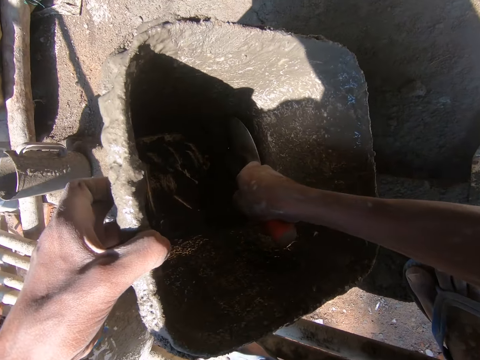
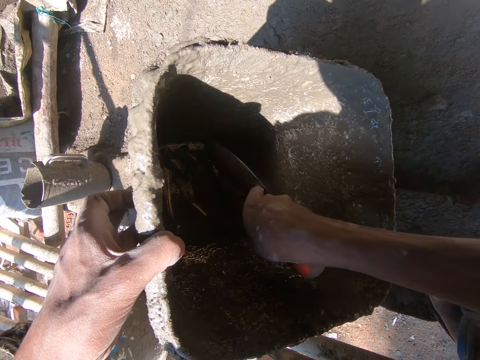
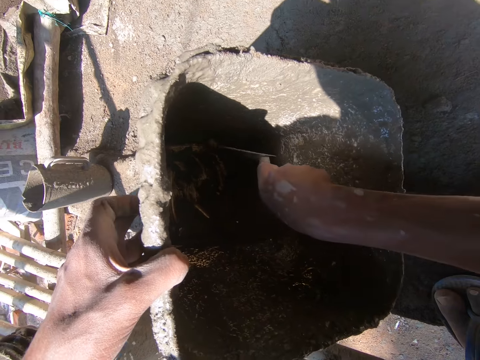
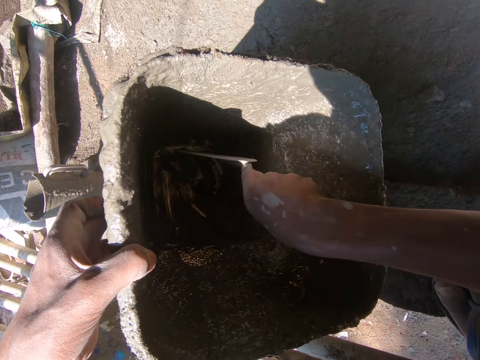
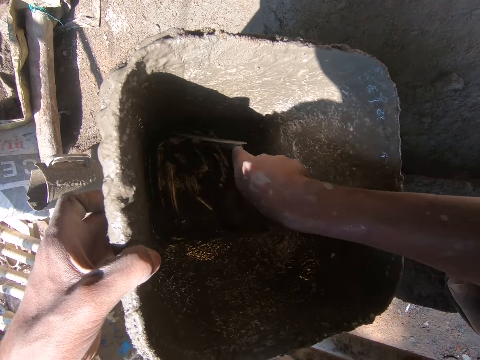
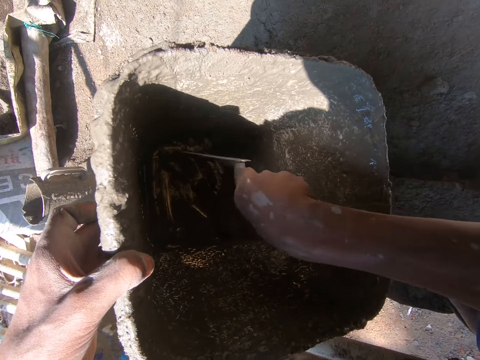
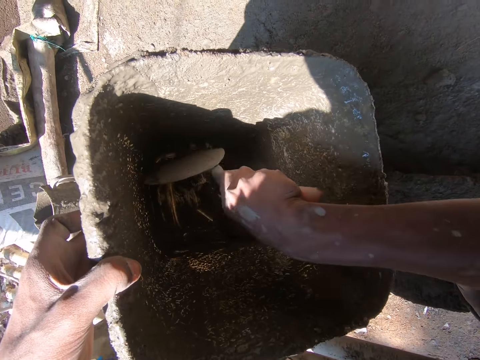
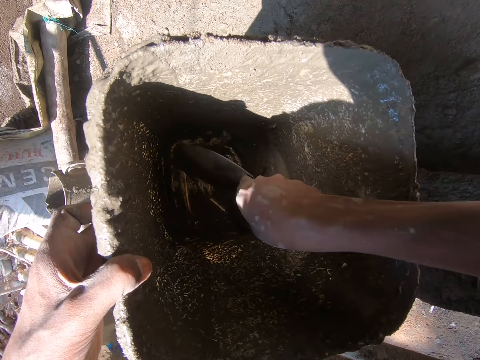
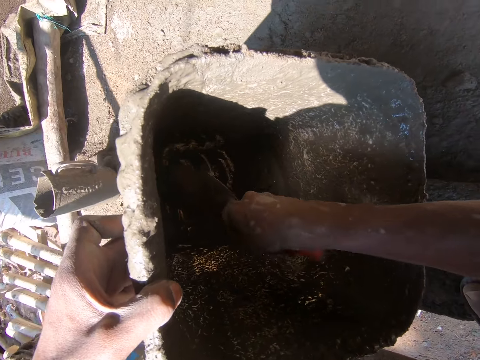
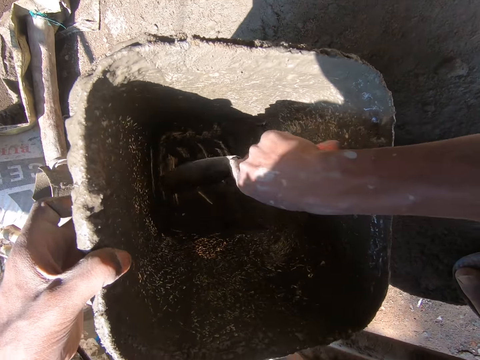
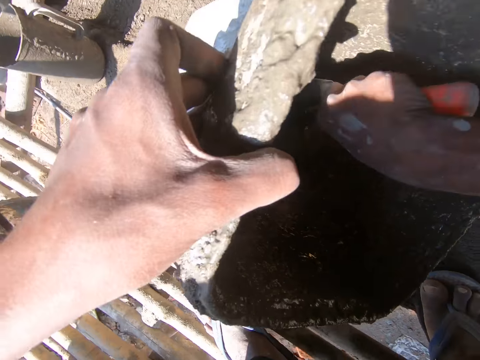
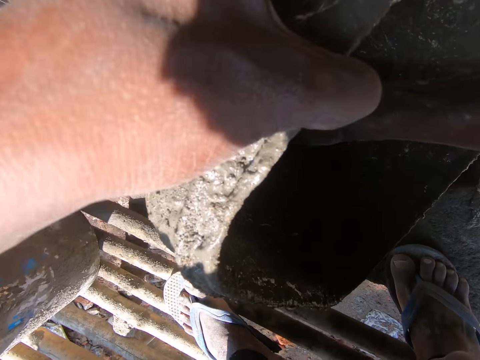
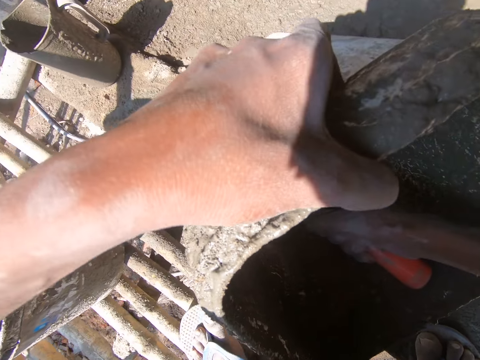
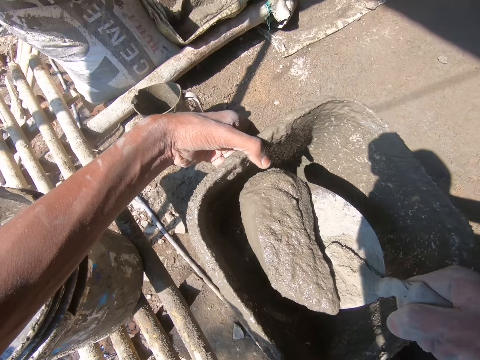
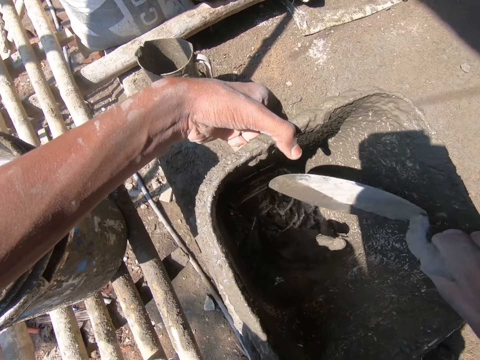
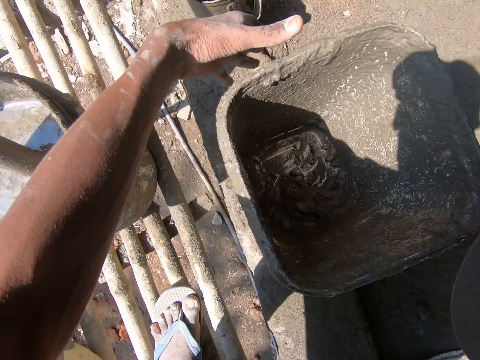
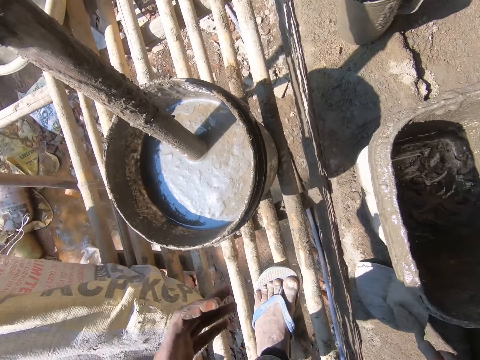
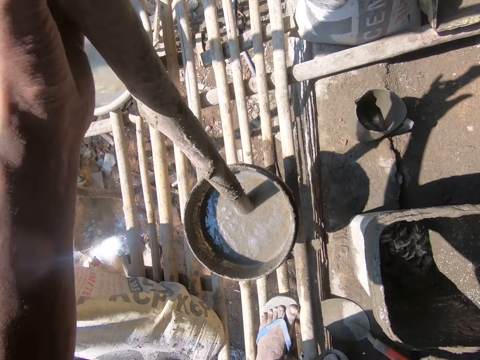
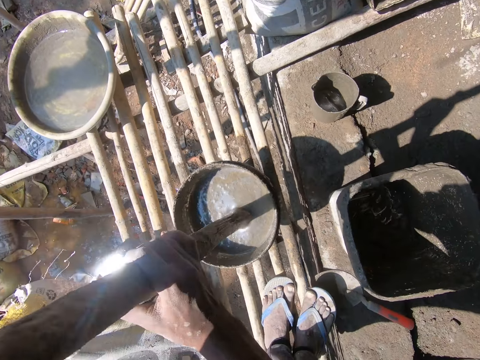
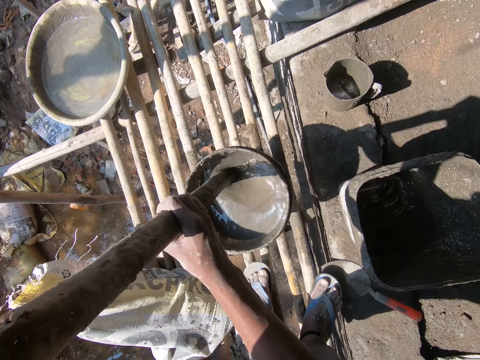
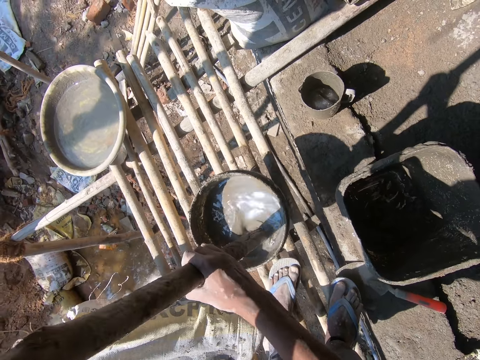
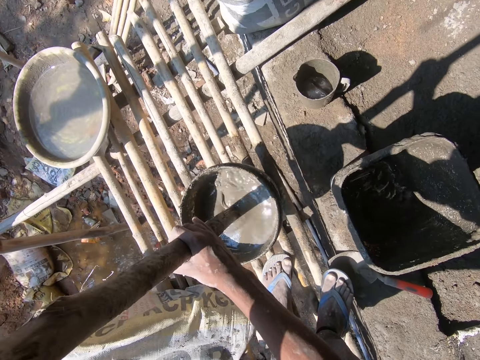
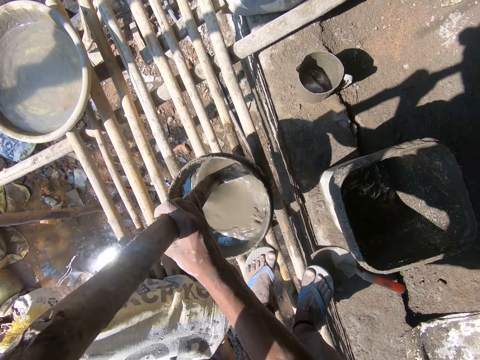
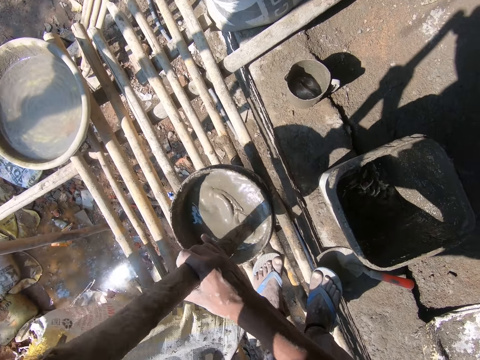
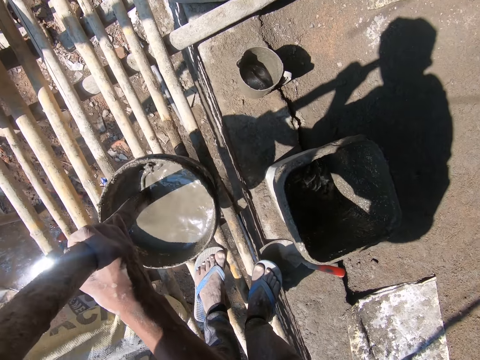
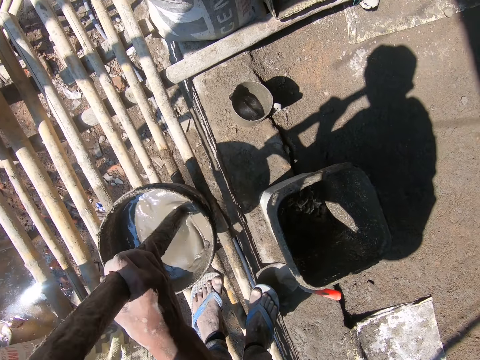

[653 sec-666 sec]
The camera wearer scoops a mortar mix. They look at the mortar mix. They place the trowel on the ladder. They hold a piece of wood. They mix the cement in the bucket with the stick.

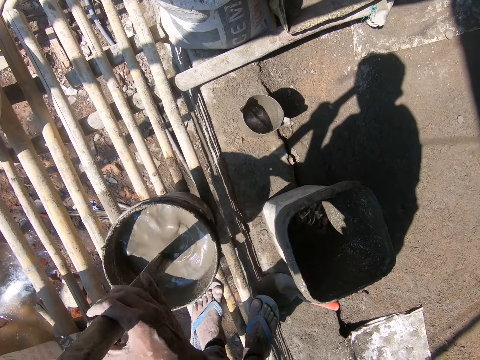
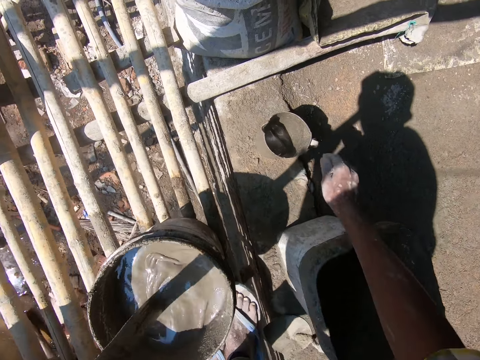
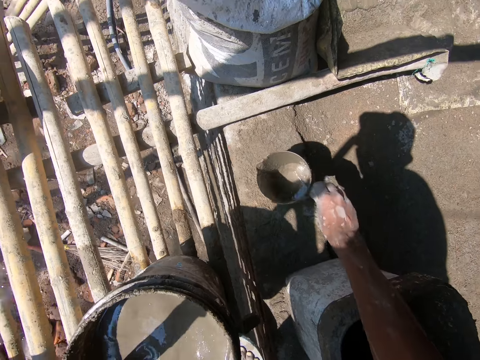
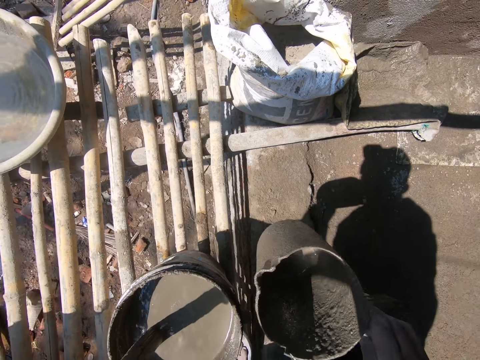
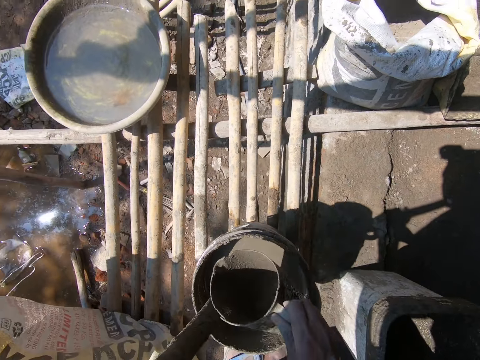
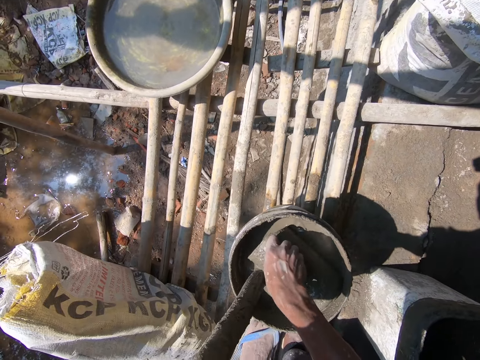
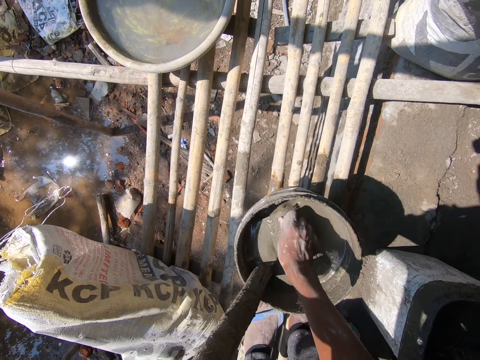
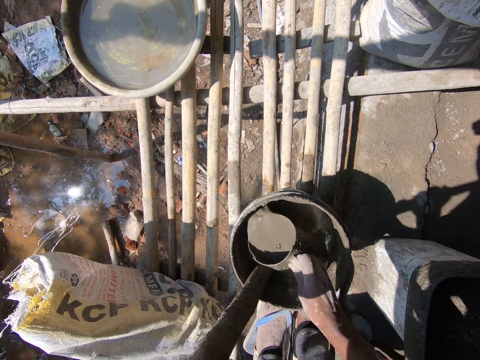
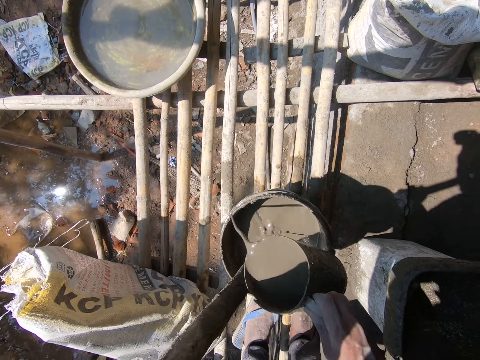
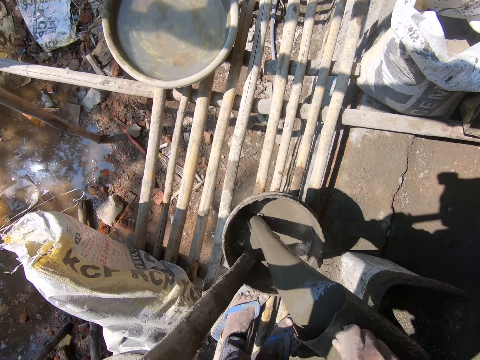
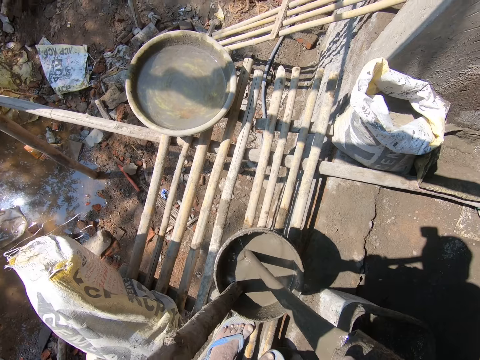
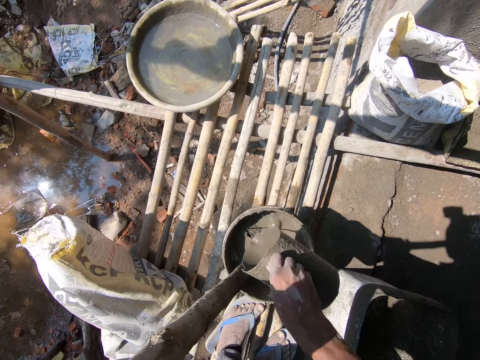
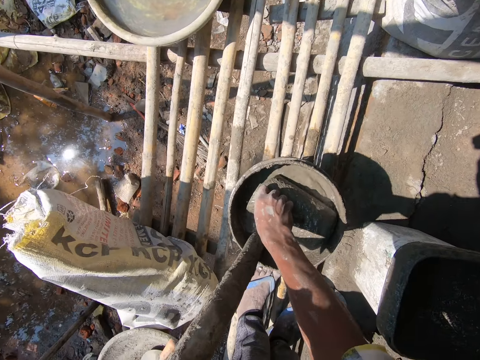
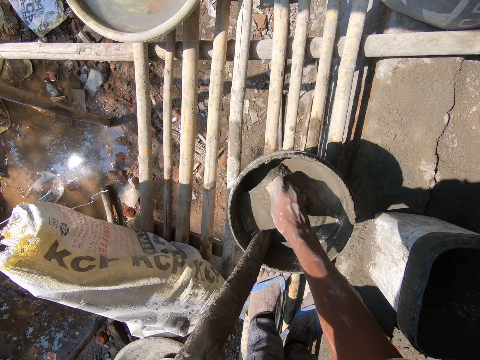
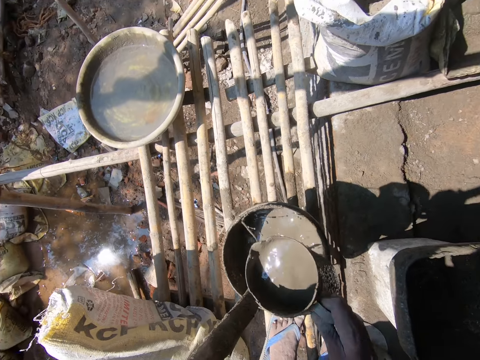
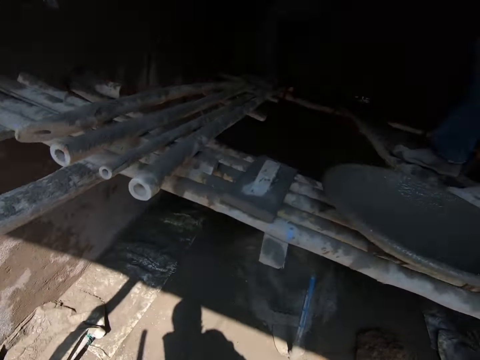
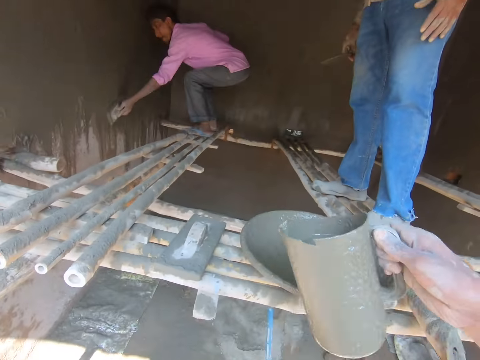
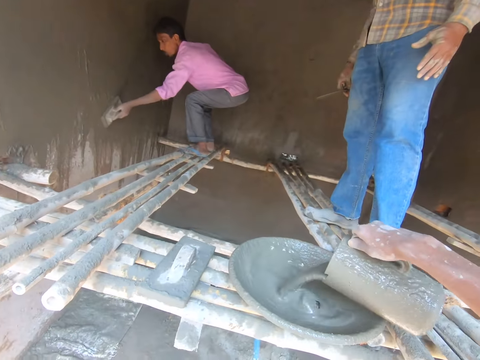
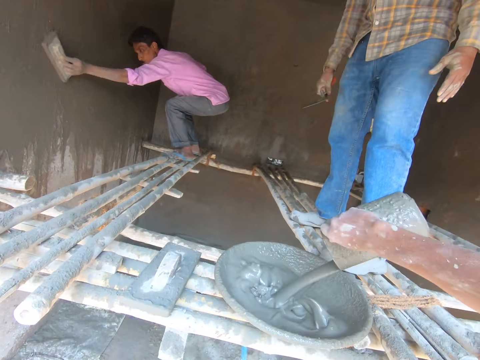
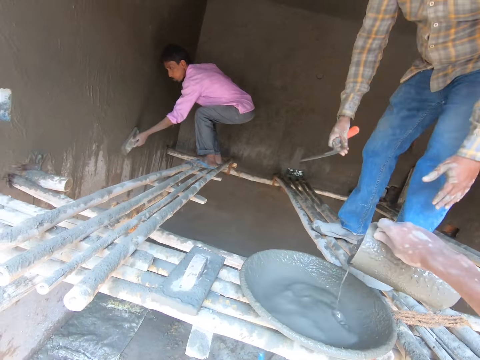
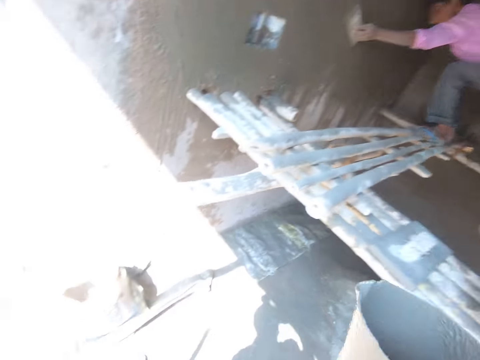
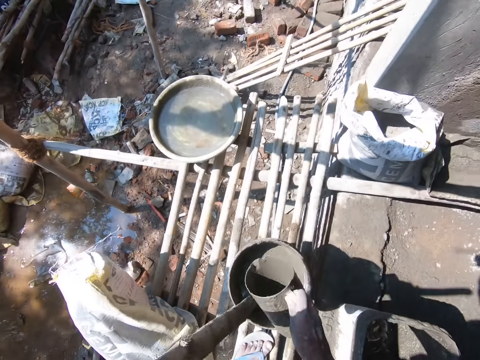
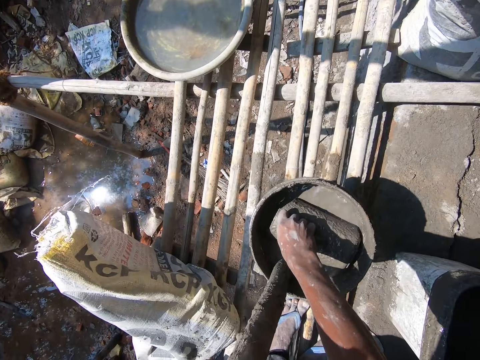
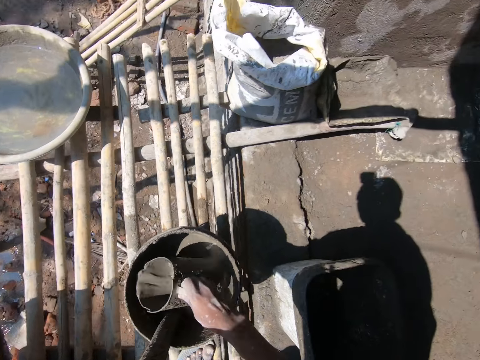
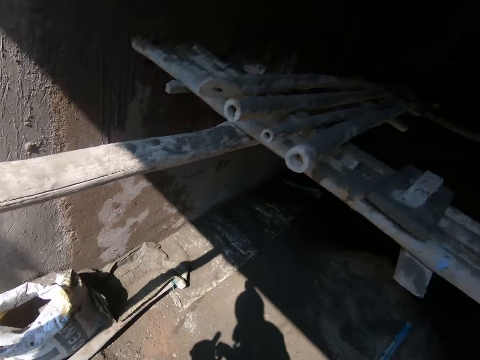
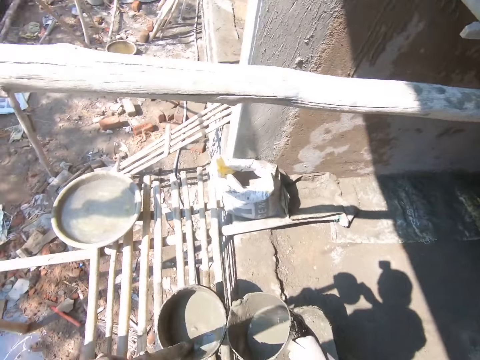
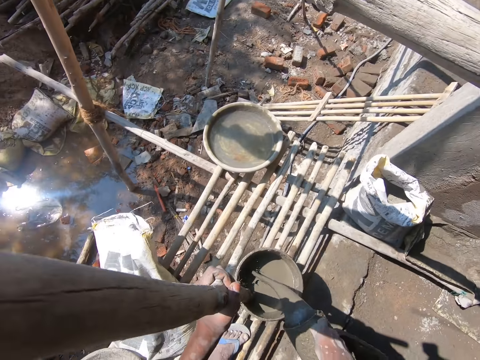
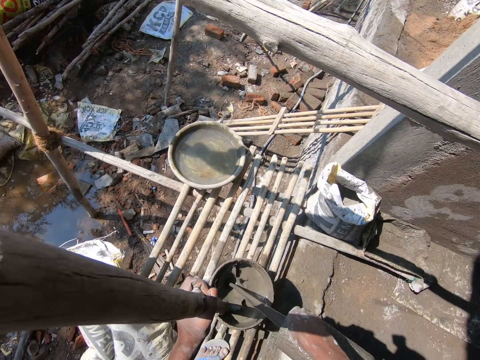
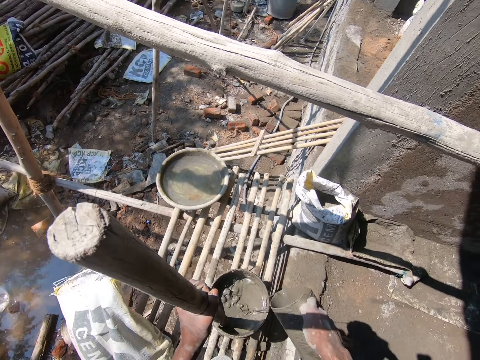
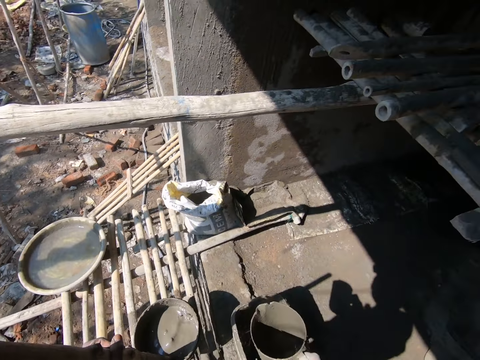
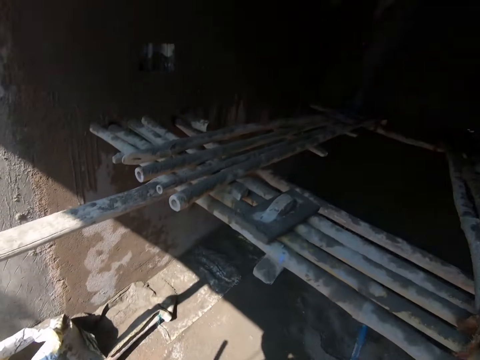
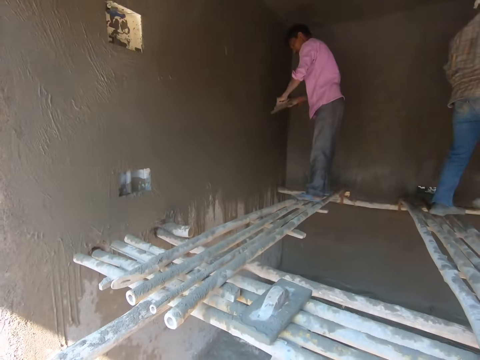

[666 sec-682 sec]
The camera wearer picks the jug from the floor. They mix the mixed cement in the bucket with the jug. They scoop a mortar mix. They pour the mixed cement in the basin with the jug. They fetch the mixed cement from the bucket with the jug. They pour the mortar mix in the bucket.
